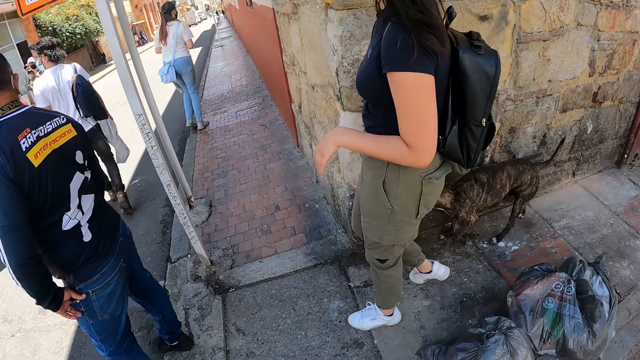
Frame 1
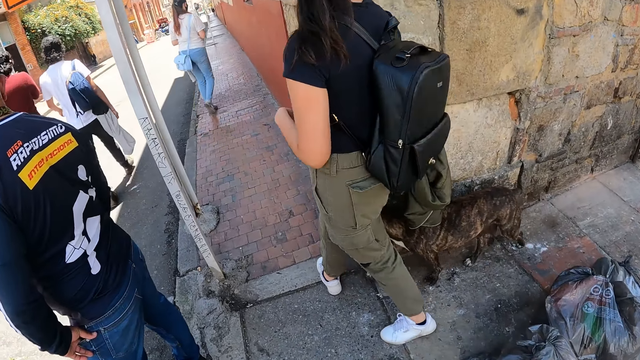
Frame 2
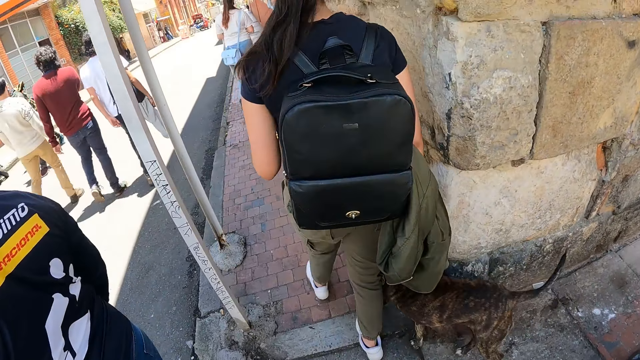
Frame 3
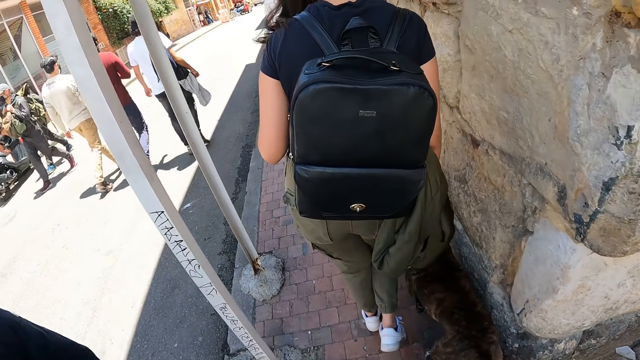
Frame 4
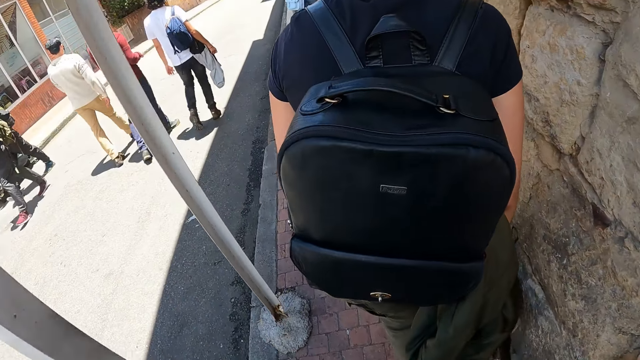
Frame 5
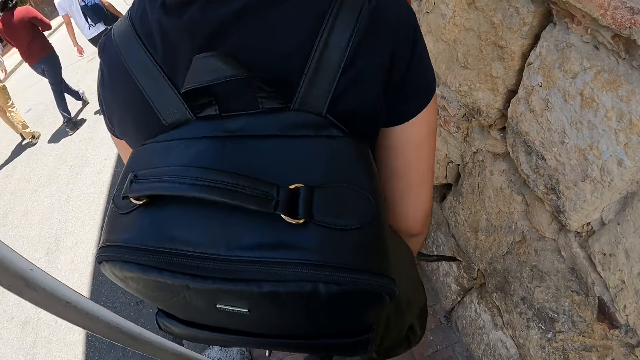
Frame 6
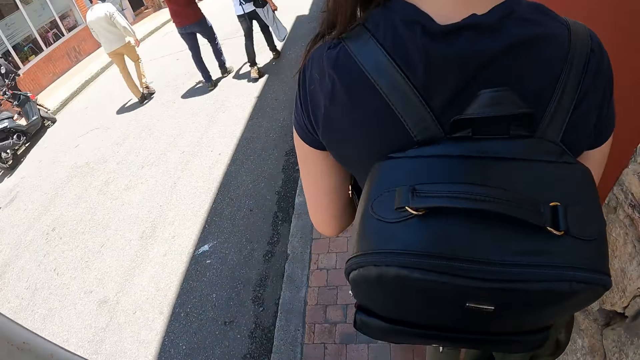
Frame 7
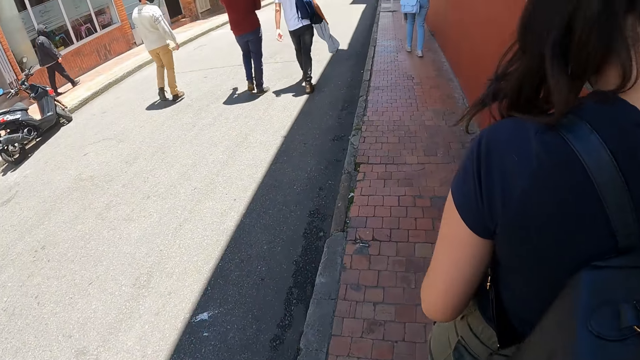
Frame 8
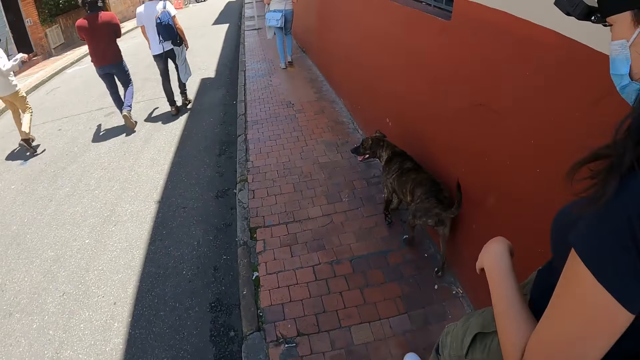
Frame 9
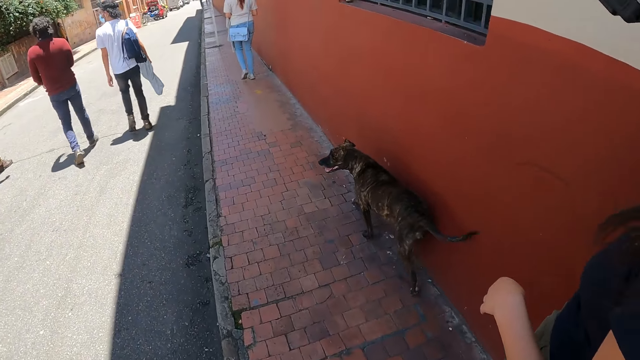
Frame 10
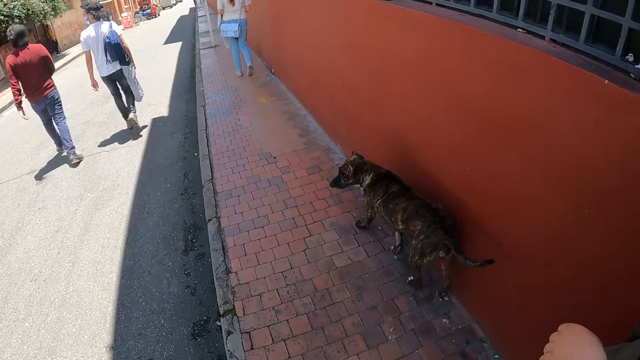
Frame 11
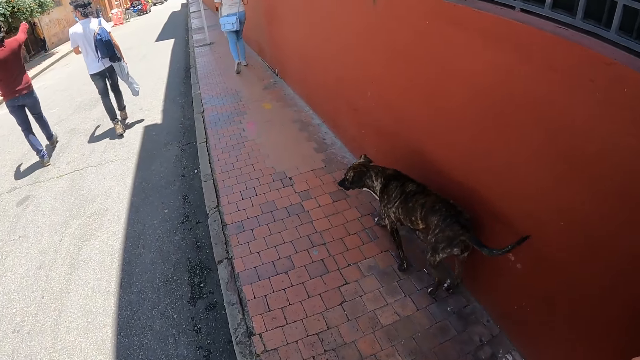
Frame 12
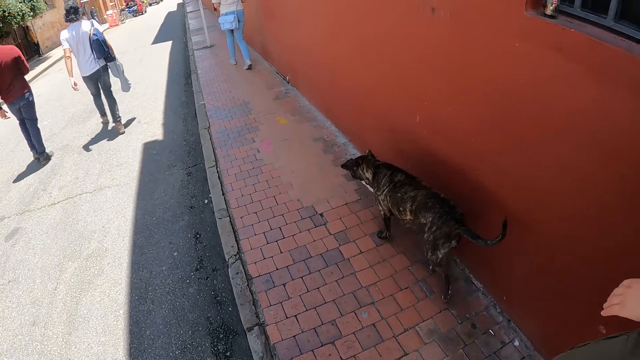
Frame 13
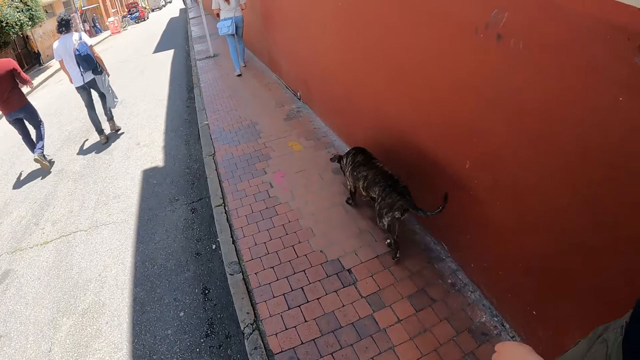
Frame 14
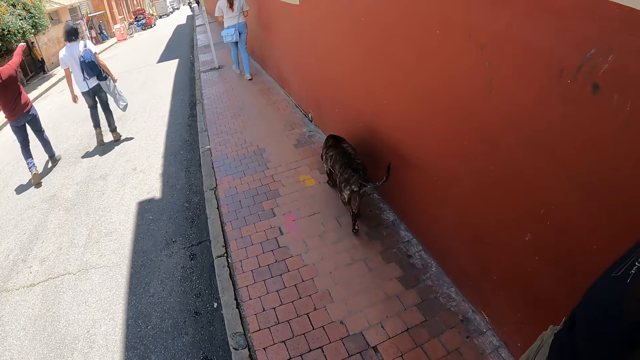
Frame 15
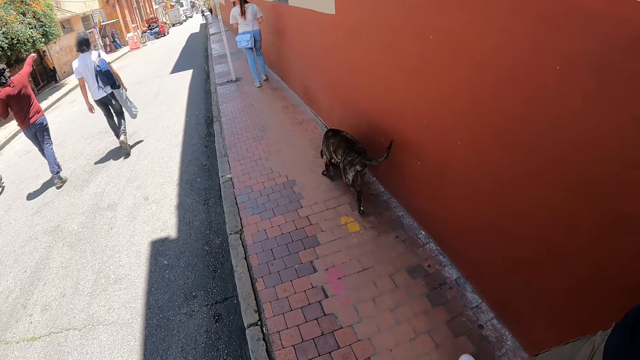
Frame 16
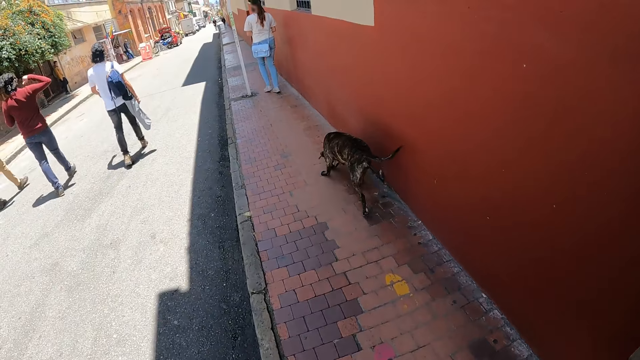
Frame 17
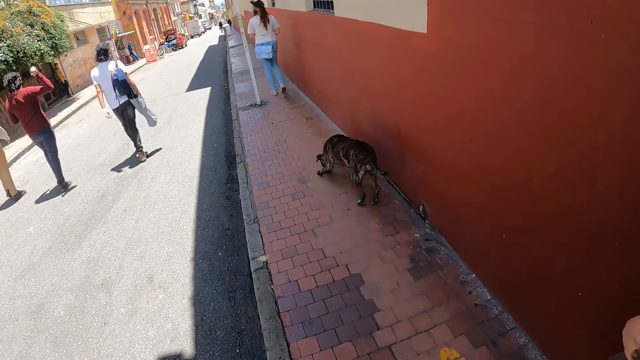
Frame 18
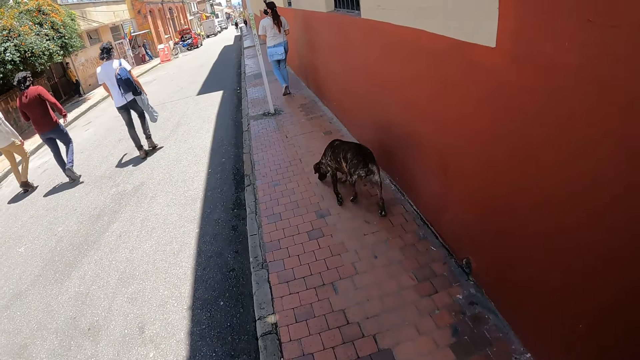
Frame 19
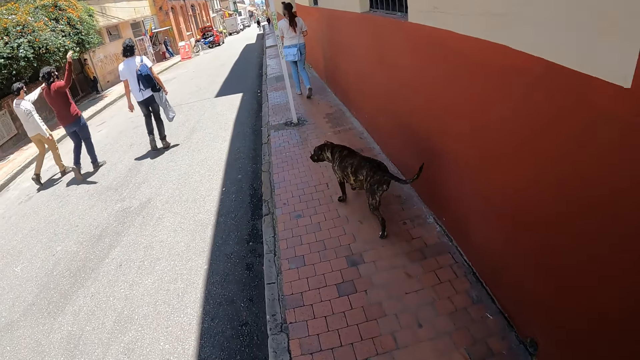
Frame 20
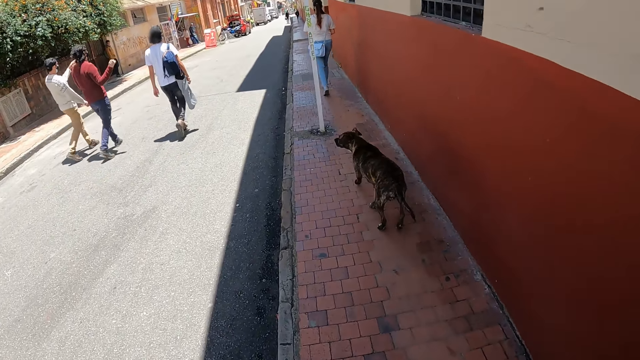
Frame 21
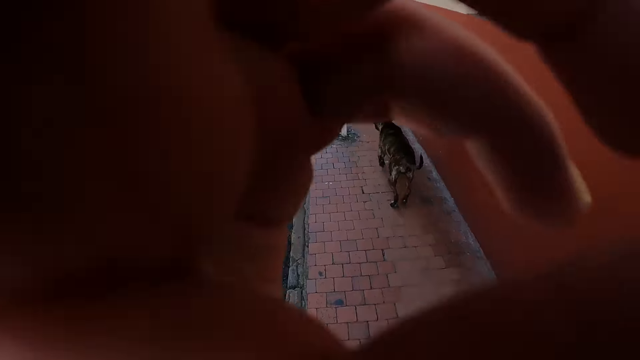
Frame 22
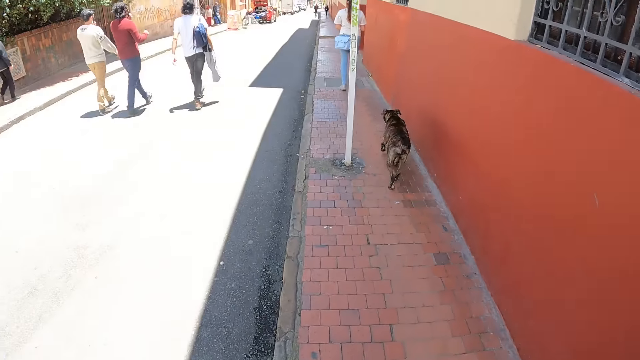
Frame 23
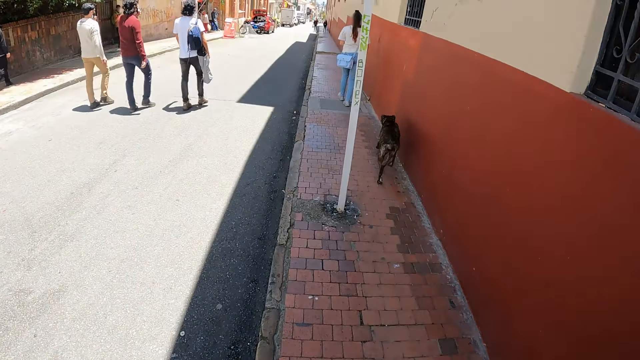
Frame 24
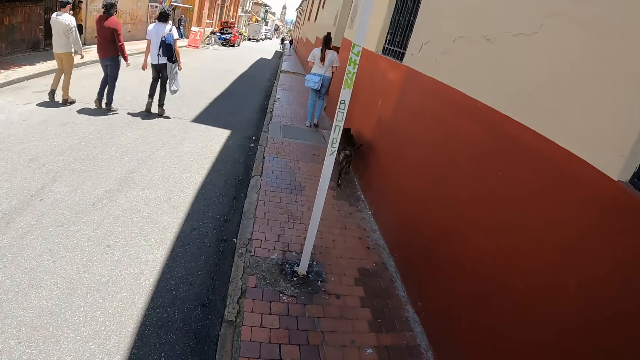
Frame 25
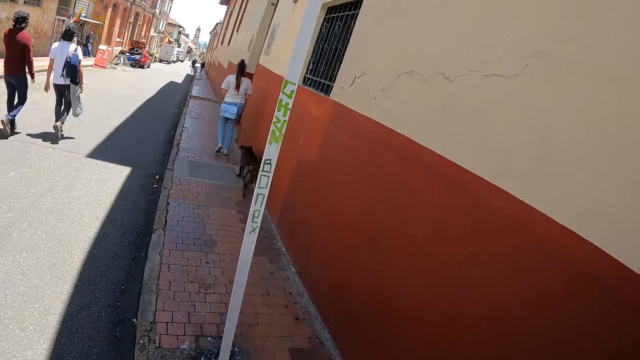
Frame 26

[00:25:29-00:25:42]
The camera wearer turns right. A person looks at the dog. The camera wearer looks at the dog. She raises the hand. She touches her face.

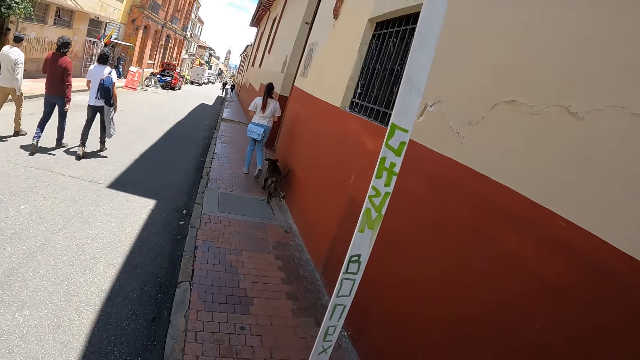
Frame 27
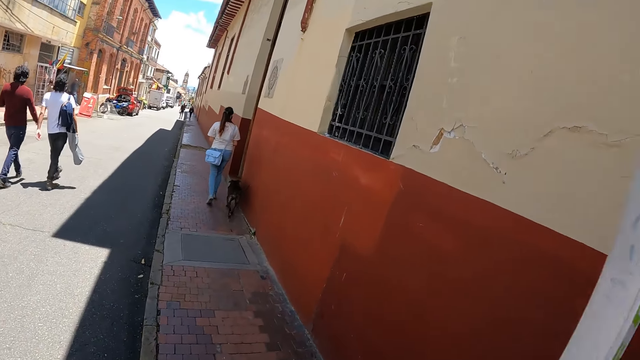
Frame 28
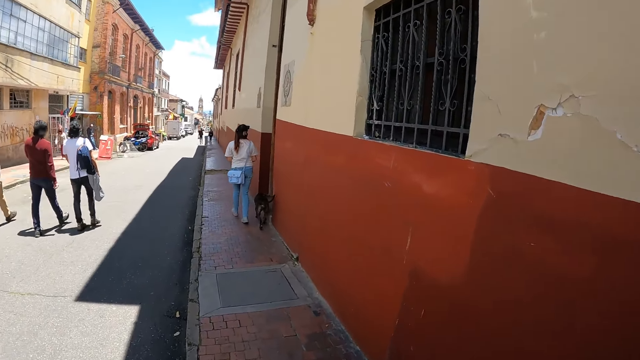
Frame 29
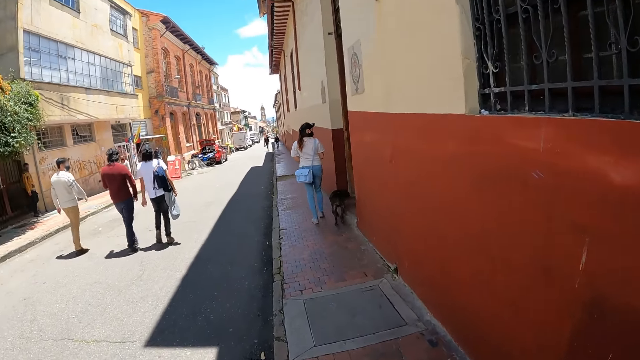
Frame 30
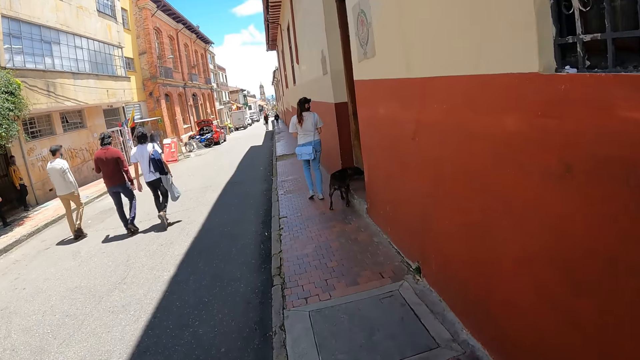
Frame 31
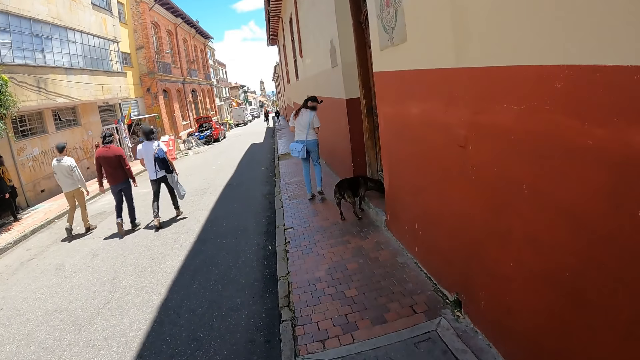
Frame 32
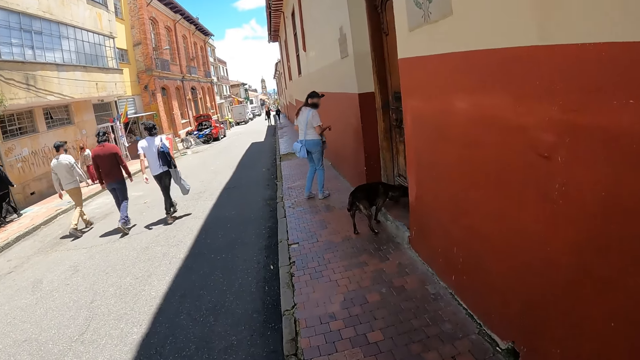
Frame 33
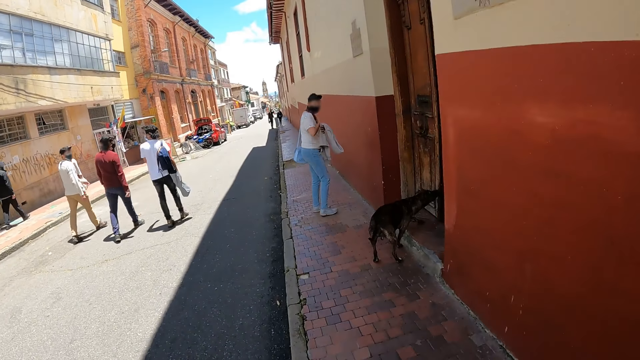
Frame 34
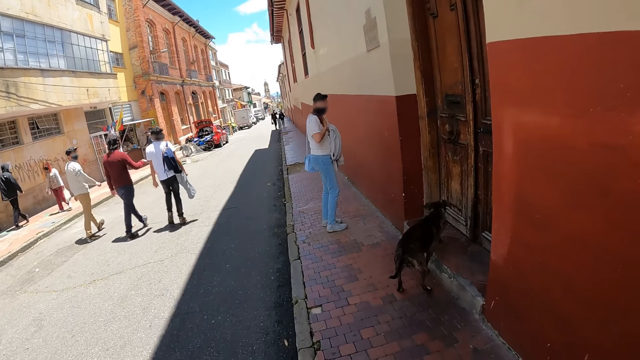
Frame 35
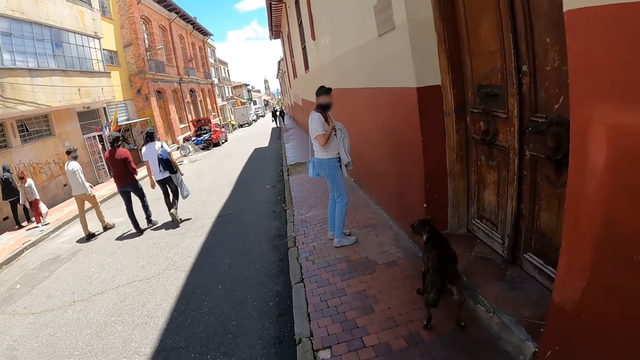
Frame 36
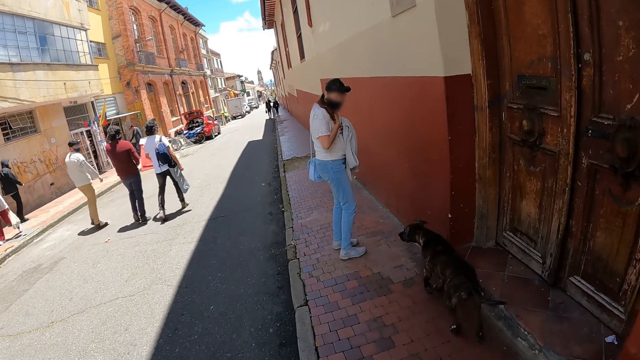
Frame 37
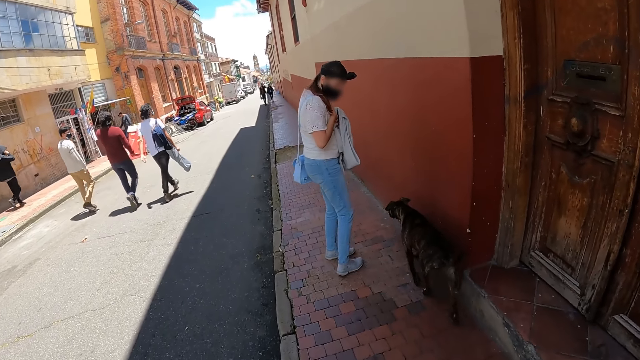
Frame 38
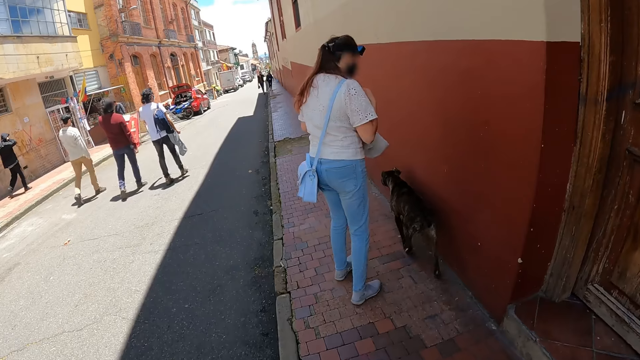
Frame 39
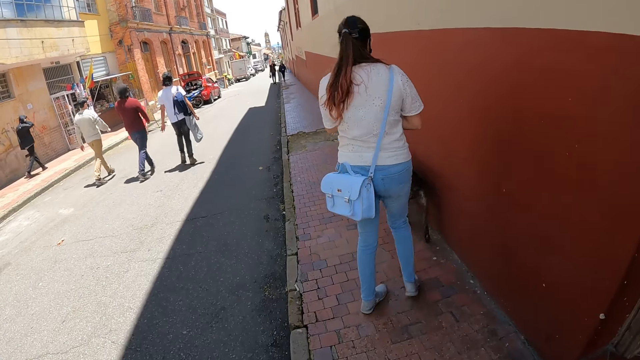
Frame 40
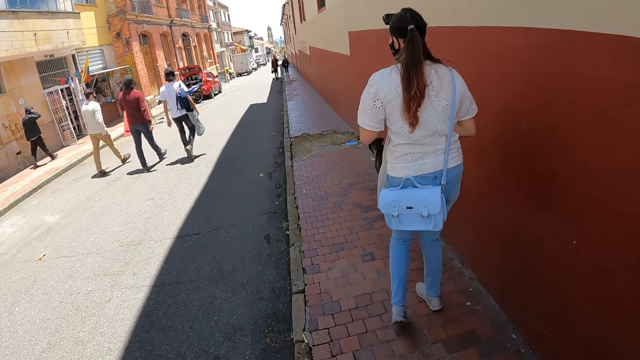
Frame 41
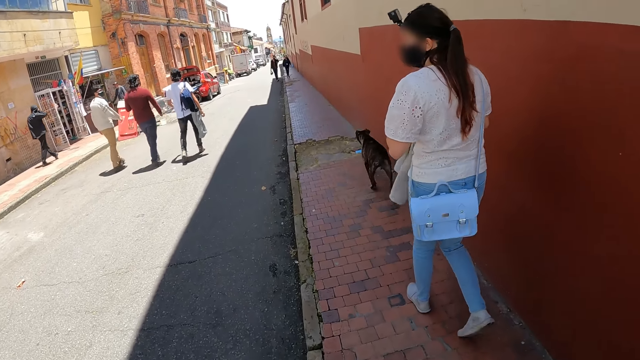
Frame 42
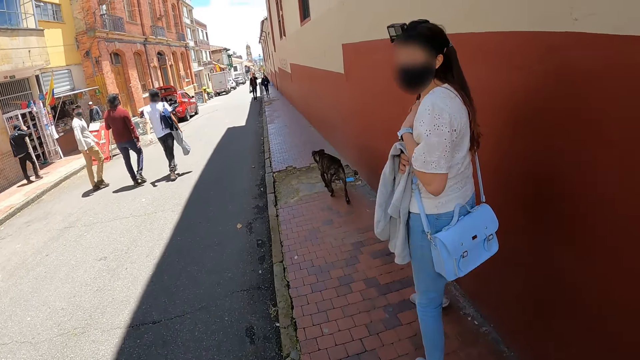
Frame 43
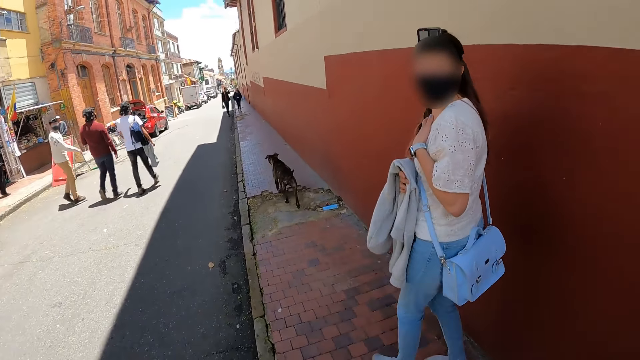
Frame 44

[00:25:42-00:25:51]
A person looks at the dog.
